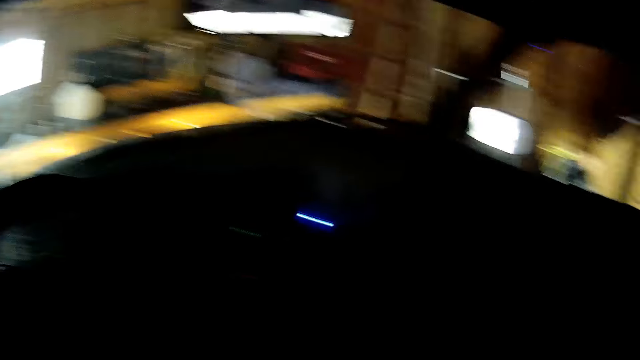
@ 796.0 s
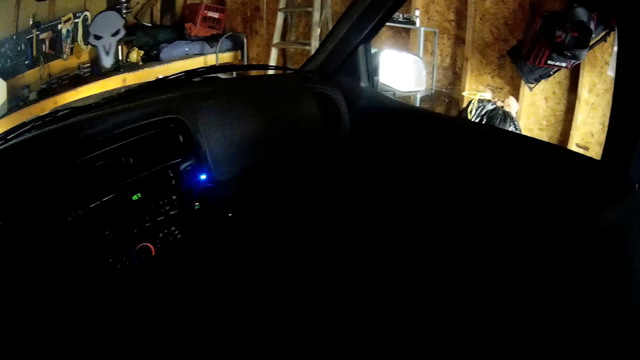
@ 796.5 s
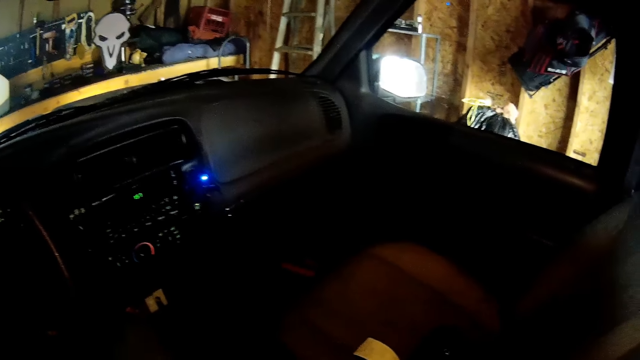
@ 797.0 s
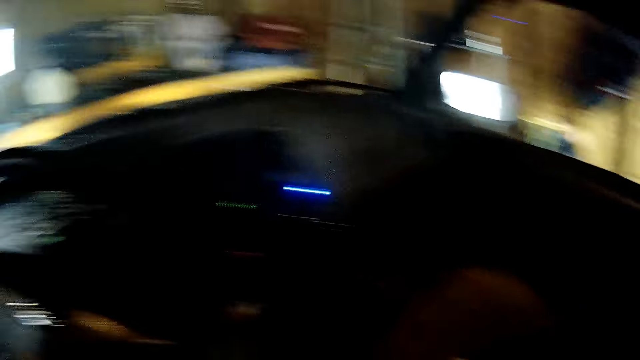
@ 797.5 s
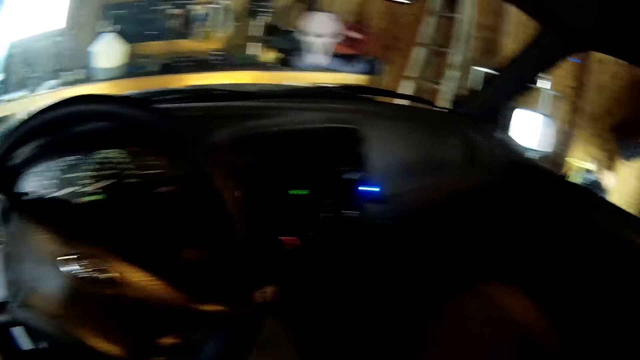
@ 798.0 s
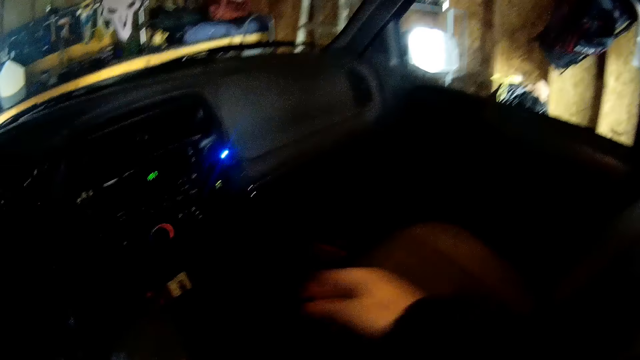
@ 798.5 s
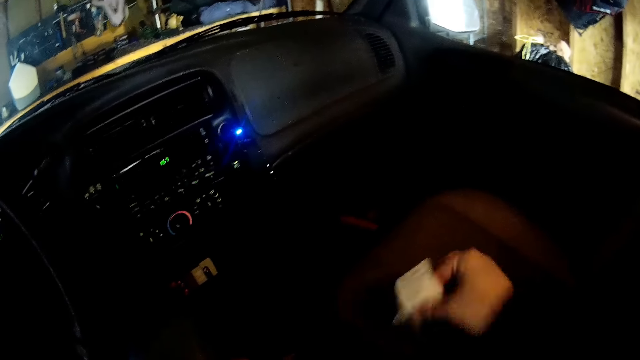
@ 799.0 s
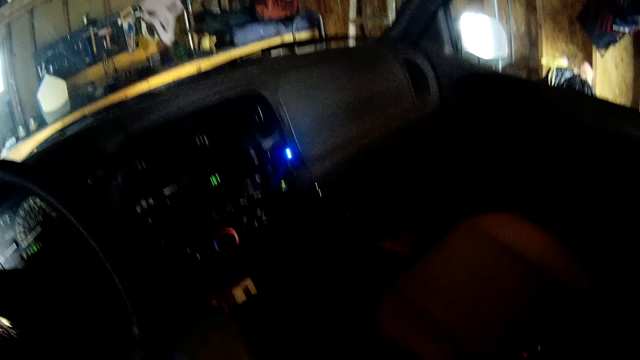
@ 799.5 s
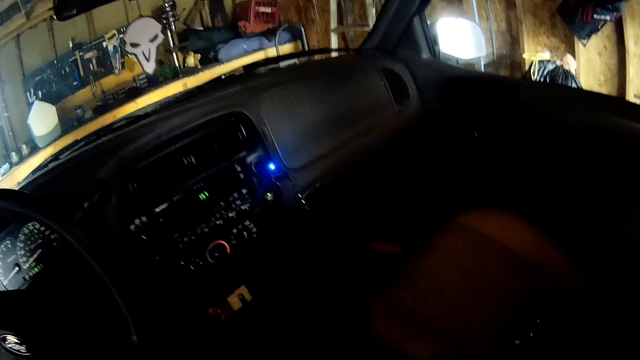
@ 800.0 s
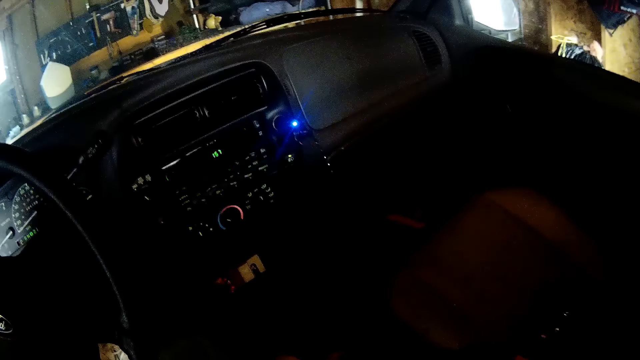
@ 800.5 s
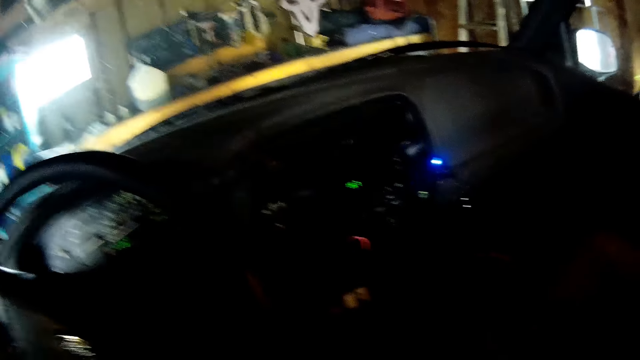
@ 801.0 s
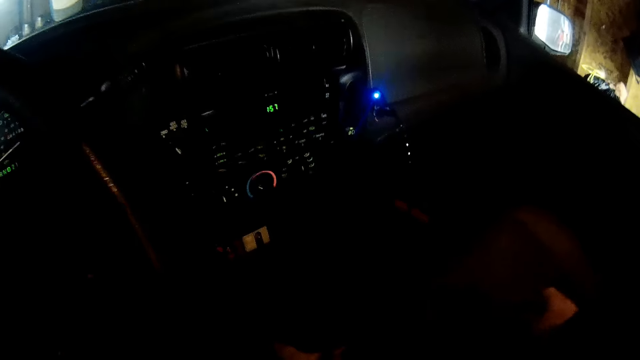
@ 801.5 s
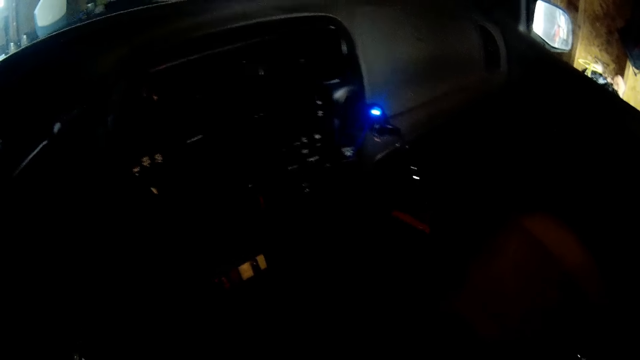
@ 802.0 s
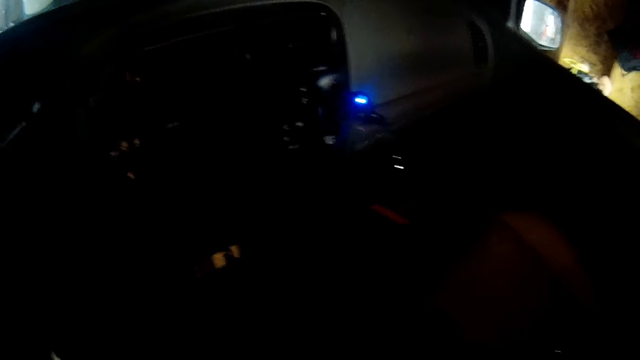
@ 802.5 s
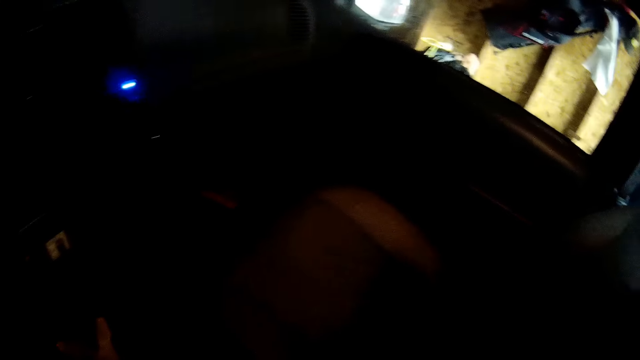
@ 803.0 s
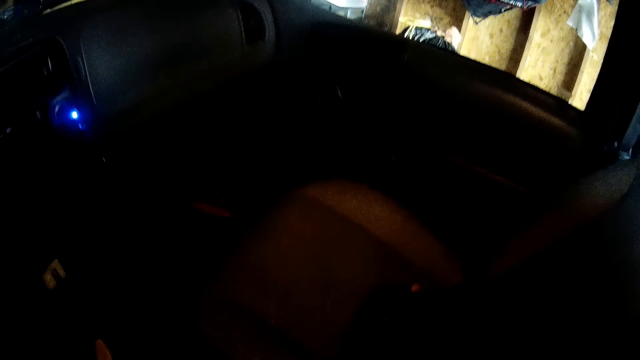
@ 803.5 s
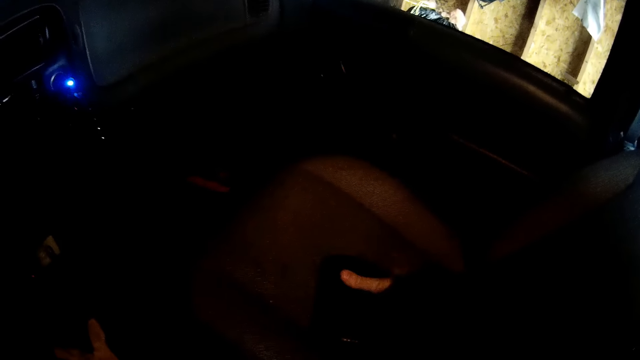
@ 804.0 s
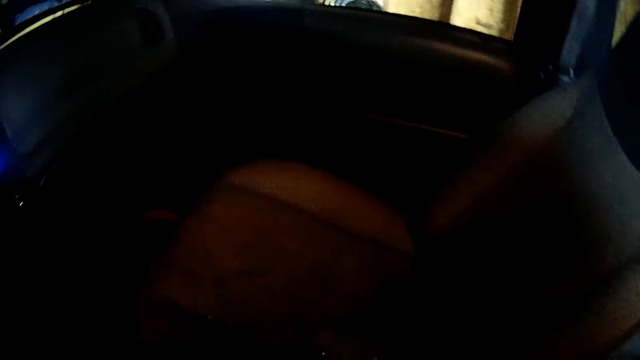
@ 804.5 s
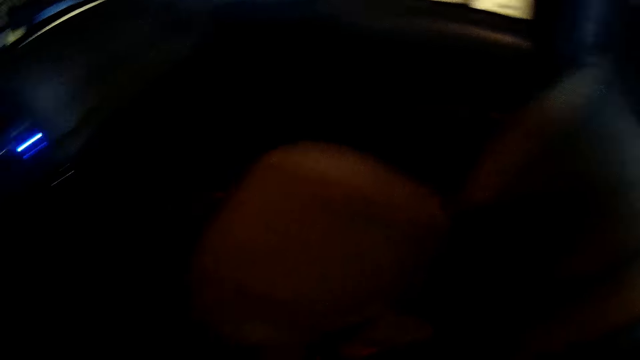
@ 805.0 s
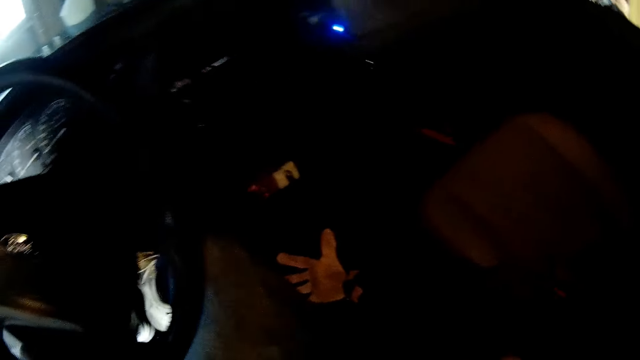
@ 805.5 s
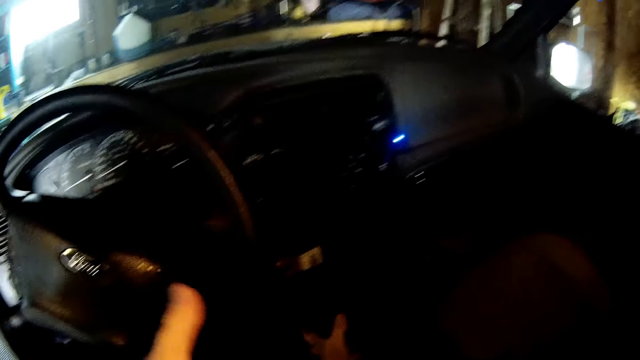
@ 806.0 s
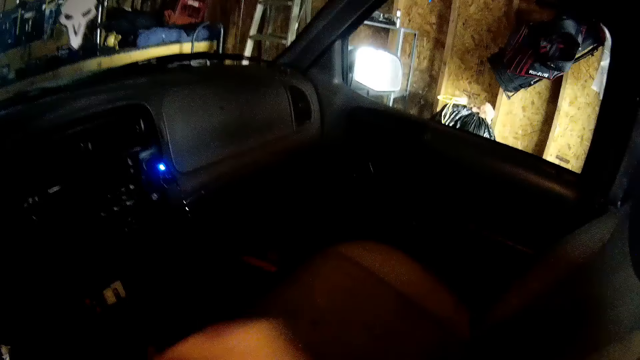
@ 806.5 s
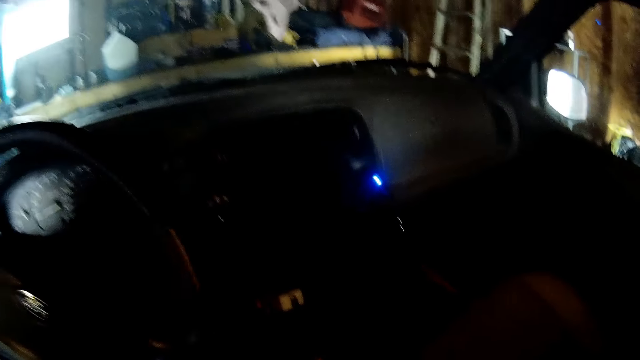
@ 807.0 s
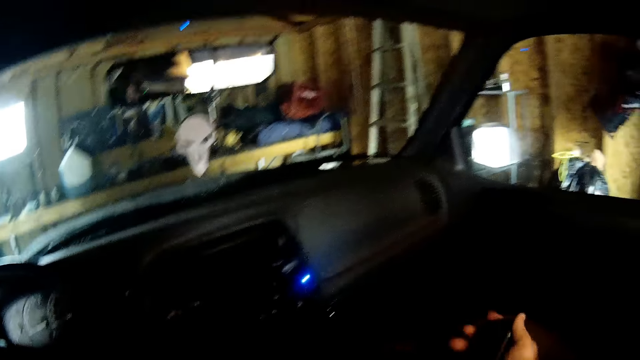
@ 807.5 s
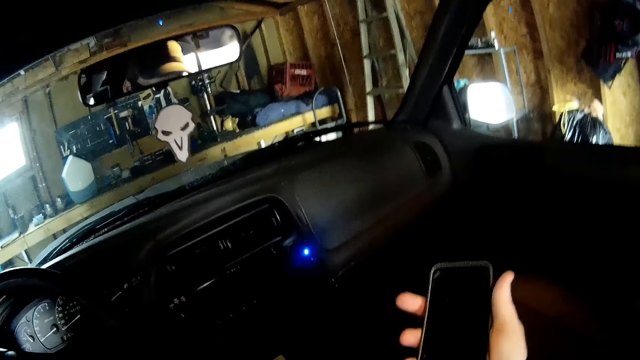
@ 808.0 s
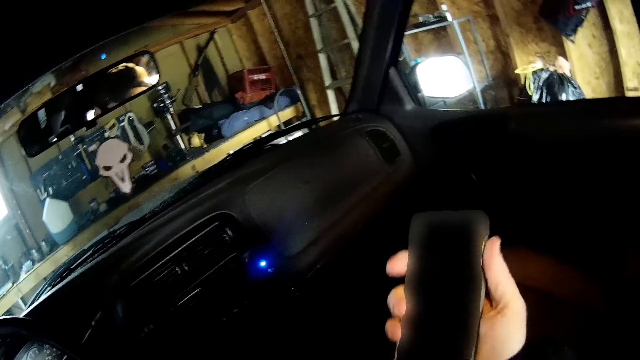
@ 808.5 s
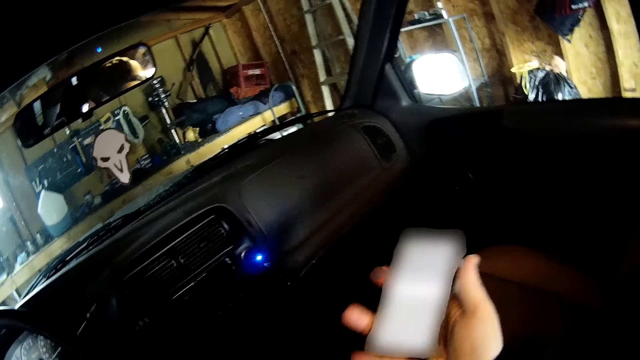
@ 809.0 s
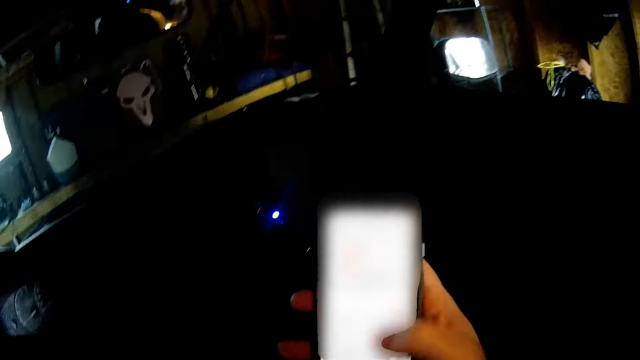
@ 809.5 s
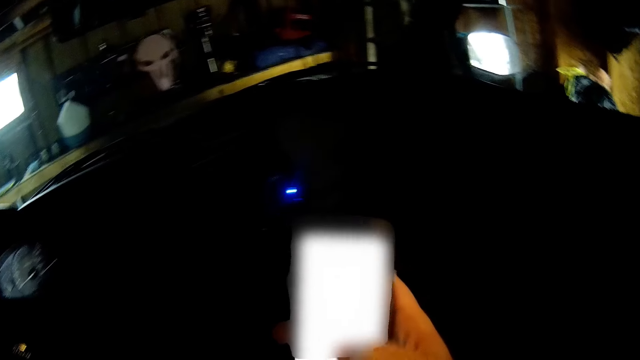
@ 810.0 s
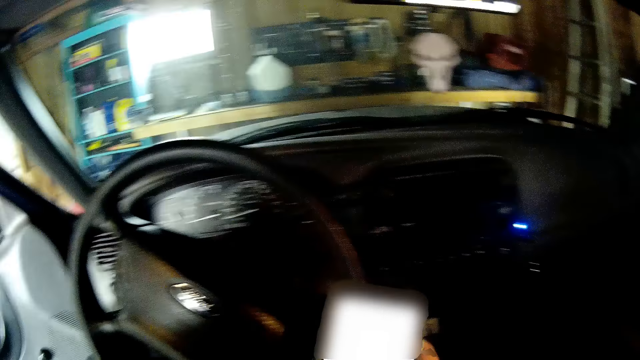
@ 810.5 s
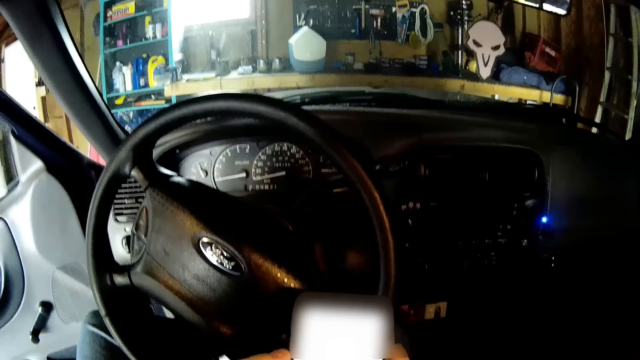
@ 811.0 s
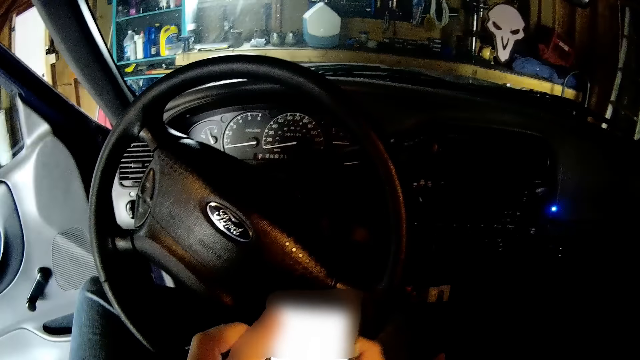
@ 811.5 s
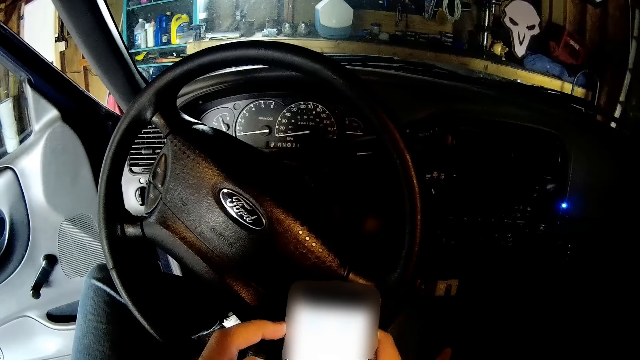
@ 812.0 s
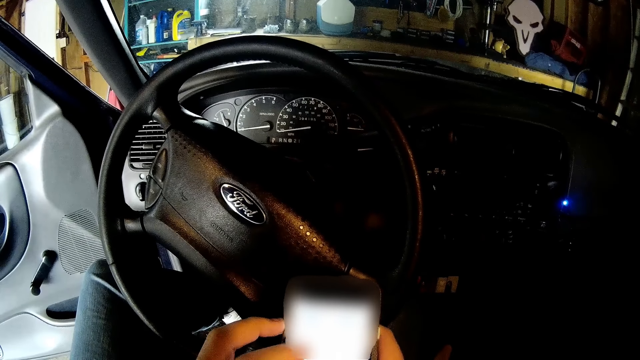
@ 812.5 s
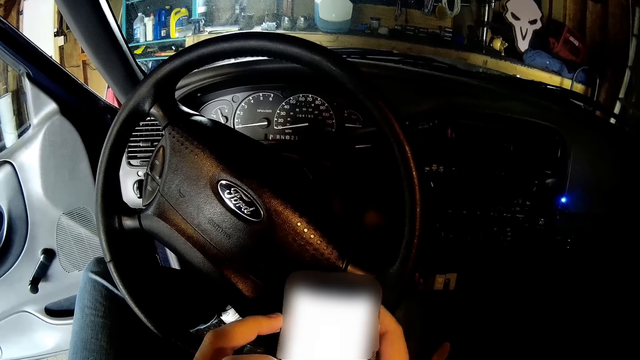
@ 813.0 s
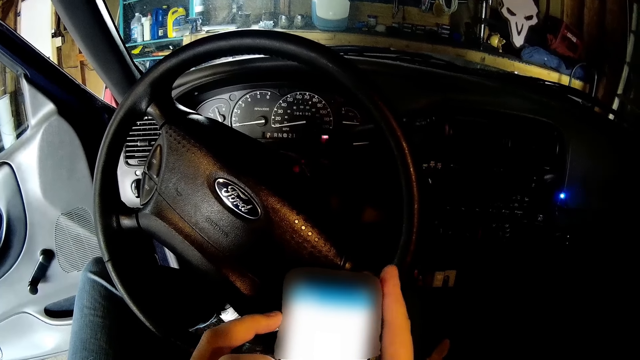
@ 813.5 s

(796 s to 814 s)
The camera wearer stares at the inside of the car. They pick up a receipt. They stare at the inside of the car. They place something on the seat. They stare at the inside of the car. They place something on the seat. They close the bag. They pick up the bag. They look around. They pick up a phone. They operate the phone. They browse on the phone.

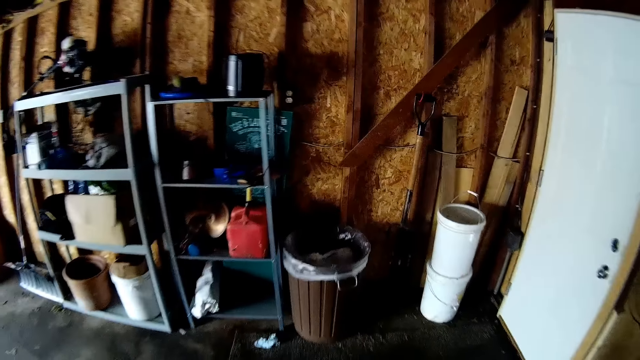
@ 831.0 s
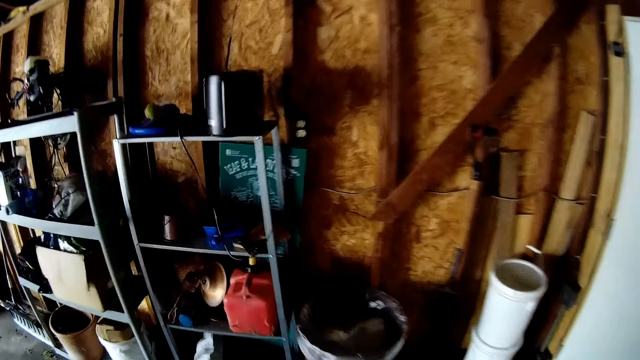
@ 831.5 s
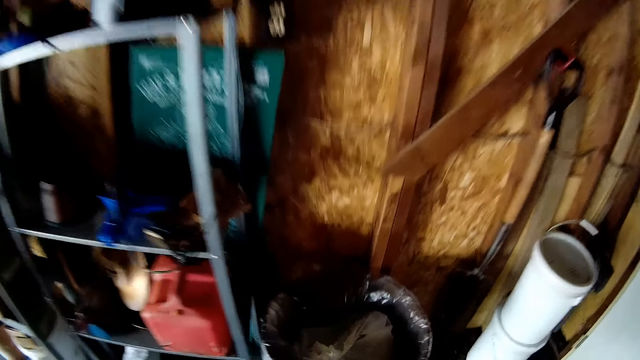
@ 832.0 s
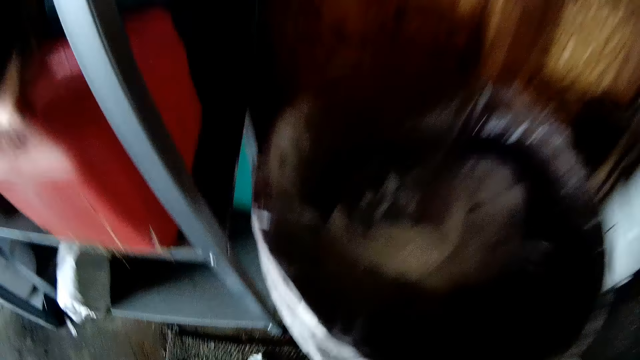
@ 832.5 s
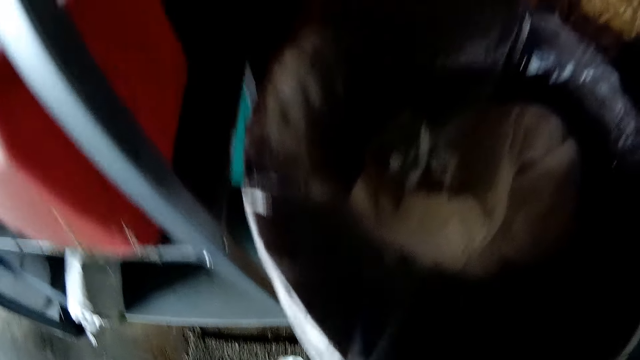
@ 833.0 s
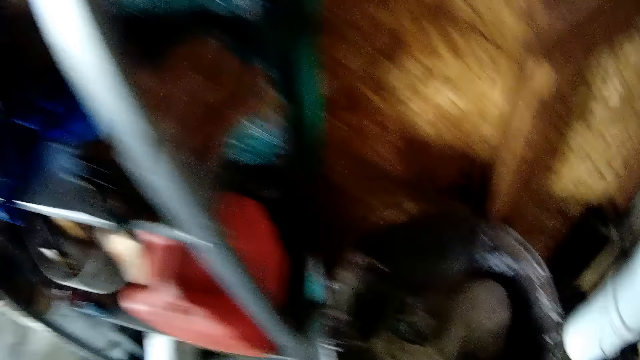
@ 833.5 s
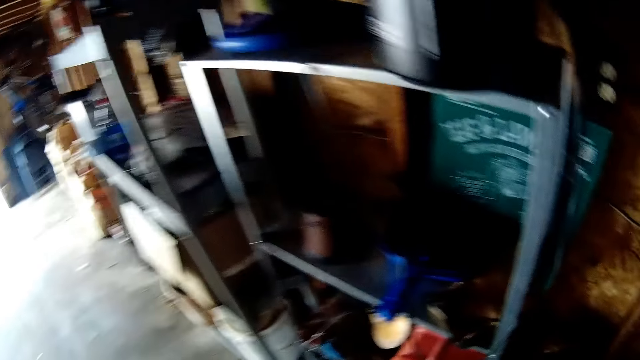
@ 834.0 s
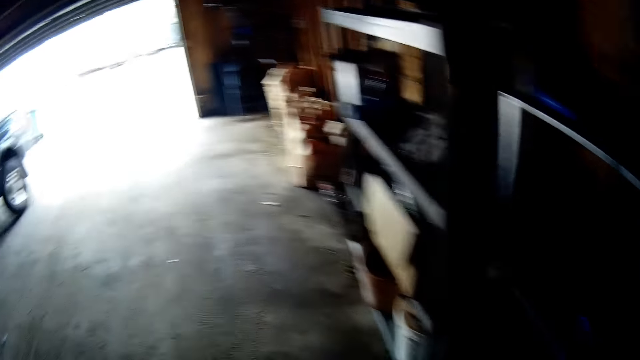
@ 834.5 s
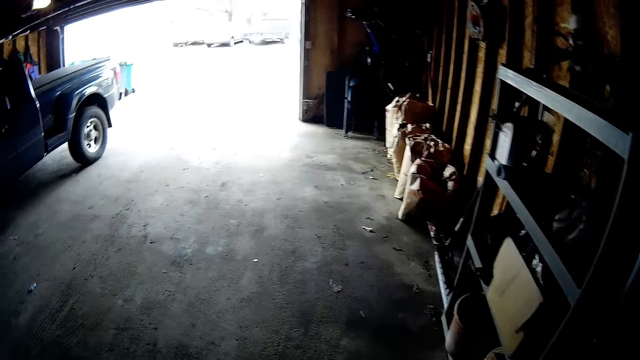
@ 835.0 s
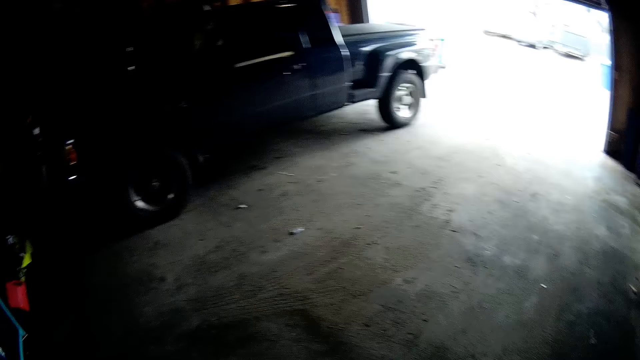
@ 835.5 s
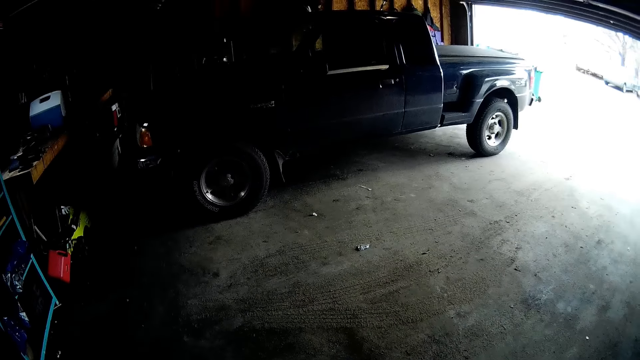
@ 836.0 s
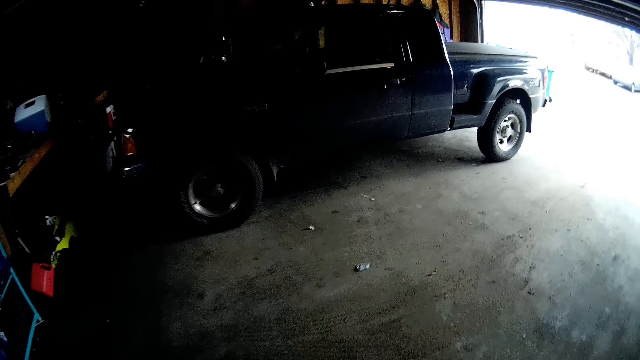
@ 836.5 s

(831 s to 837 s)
The camera wearer throws papers in a dustbin. They turn around and walk towards the car.
